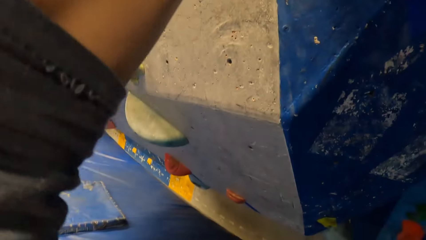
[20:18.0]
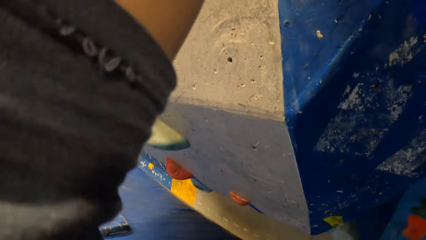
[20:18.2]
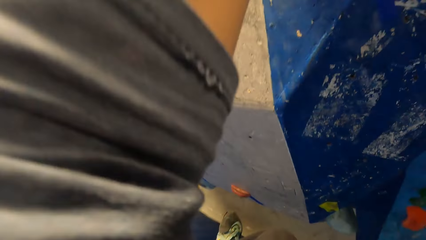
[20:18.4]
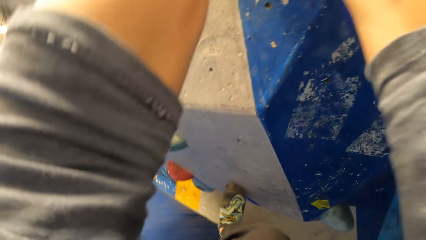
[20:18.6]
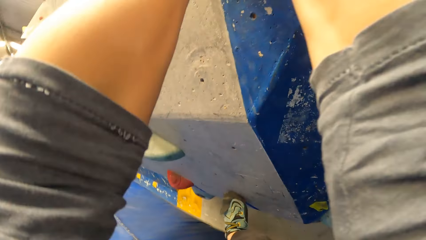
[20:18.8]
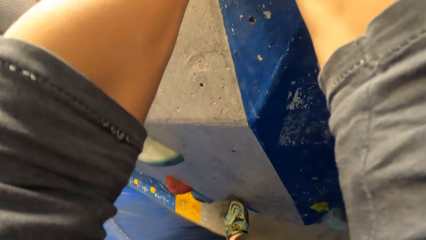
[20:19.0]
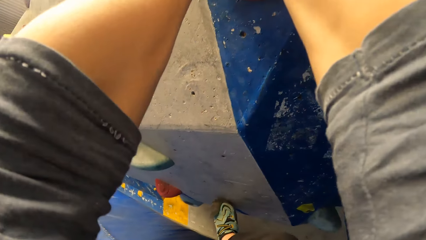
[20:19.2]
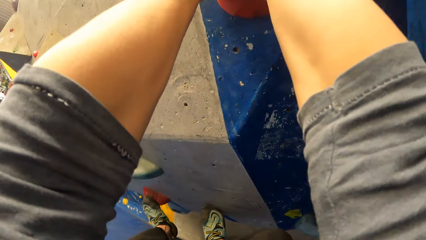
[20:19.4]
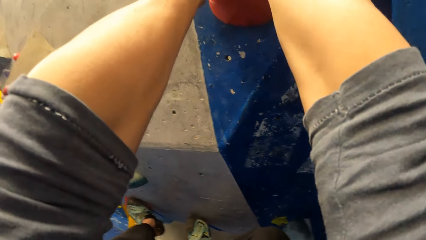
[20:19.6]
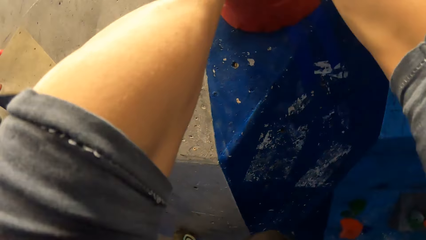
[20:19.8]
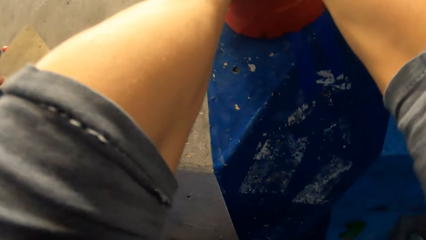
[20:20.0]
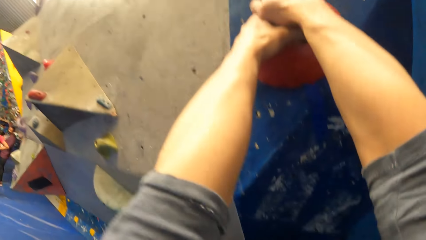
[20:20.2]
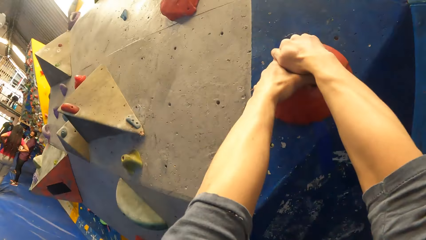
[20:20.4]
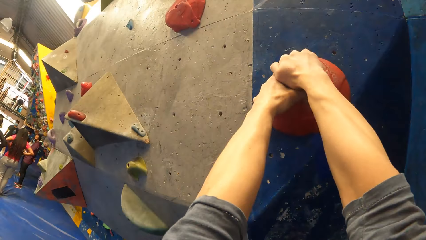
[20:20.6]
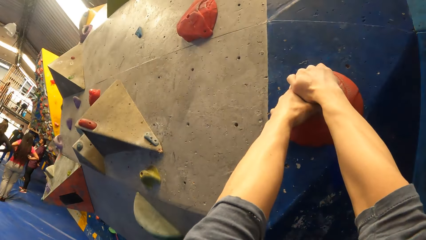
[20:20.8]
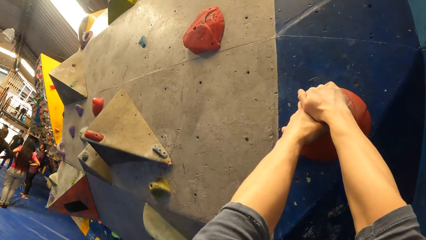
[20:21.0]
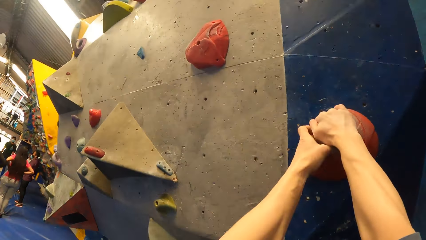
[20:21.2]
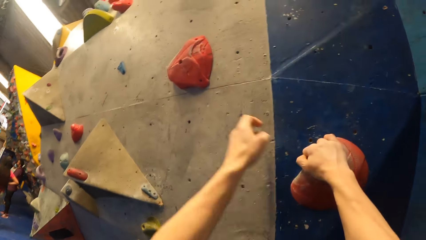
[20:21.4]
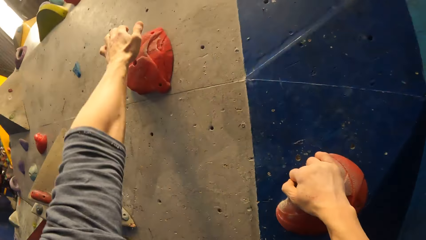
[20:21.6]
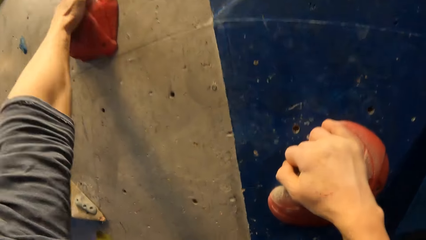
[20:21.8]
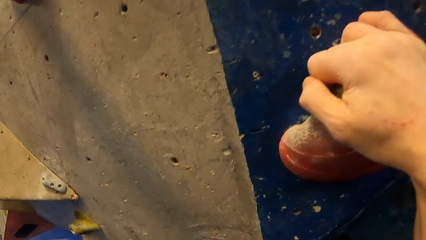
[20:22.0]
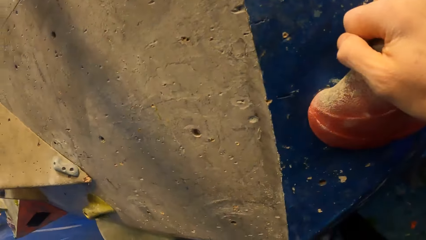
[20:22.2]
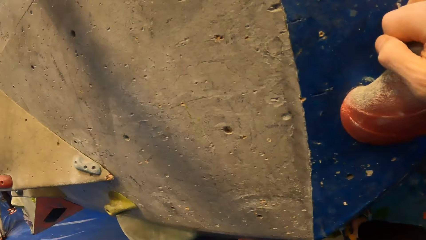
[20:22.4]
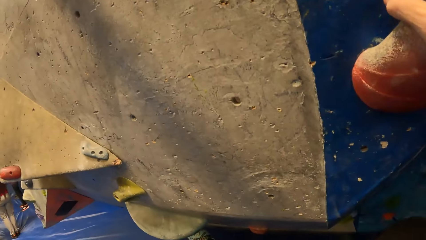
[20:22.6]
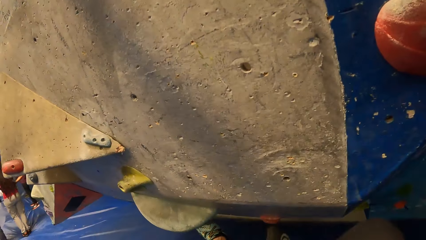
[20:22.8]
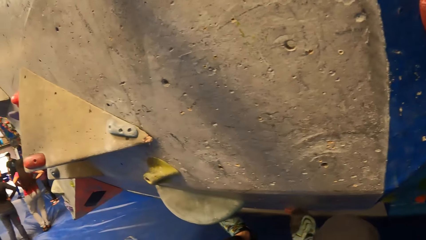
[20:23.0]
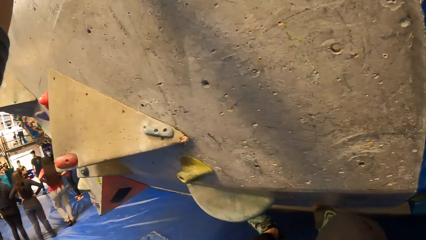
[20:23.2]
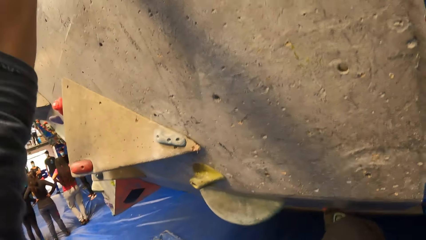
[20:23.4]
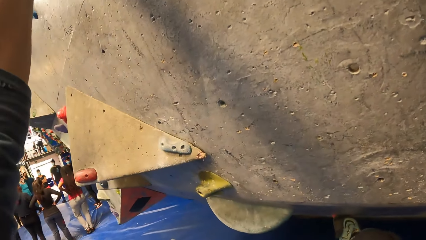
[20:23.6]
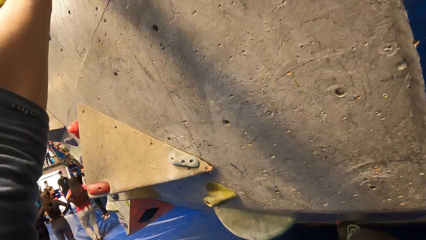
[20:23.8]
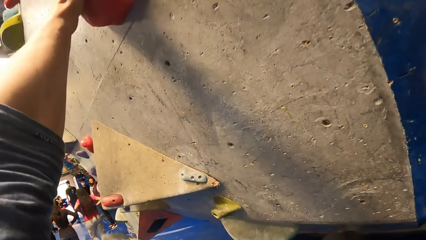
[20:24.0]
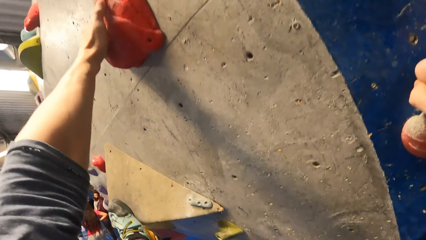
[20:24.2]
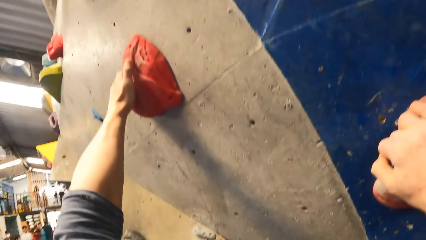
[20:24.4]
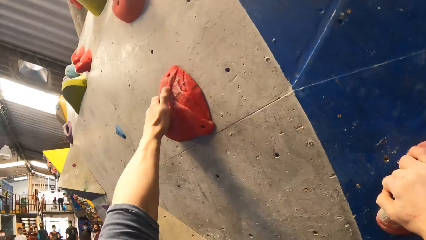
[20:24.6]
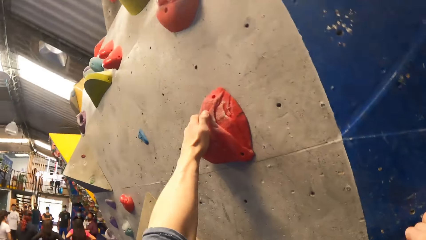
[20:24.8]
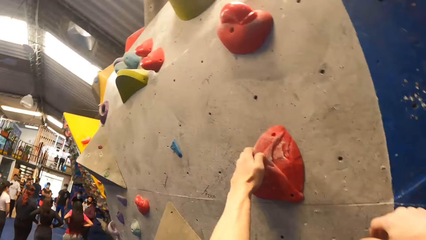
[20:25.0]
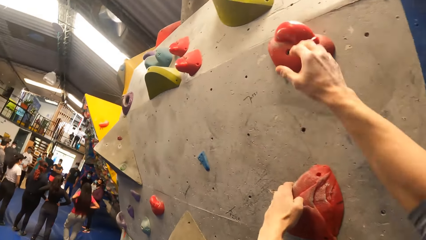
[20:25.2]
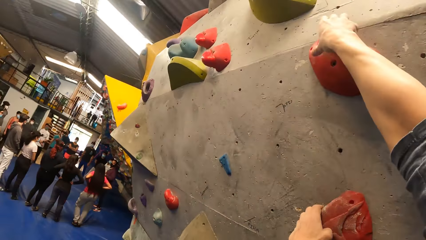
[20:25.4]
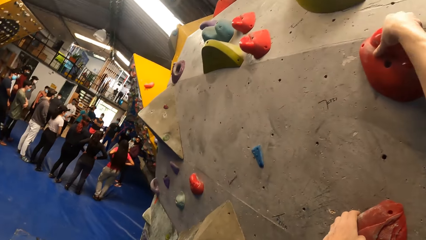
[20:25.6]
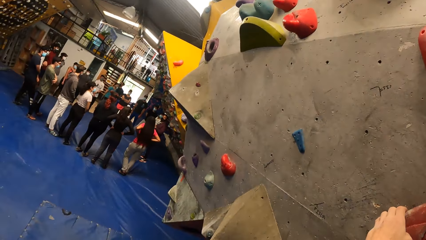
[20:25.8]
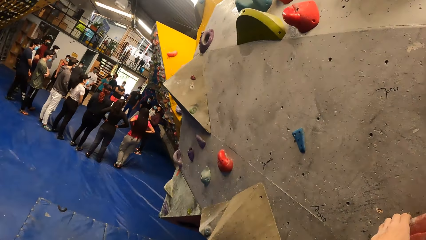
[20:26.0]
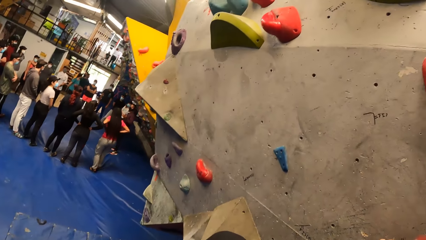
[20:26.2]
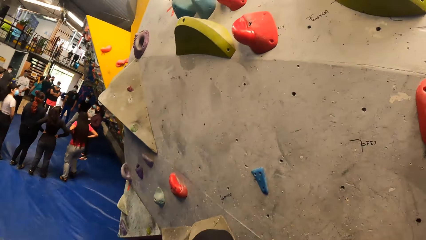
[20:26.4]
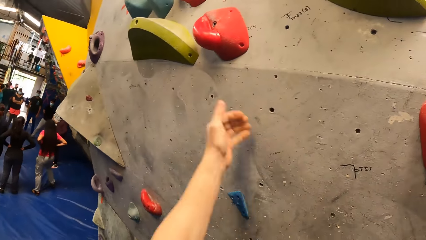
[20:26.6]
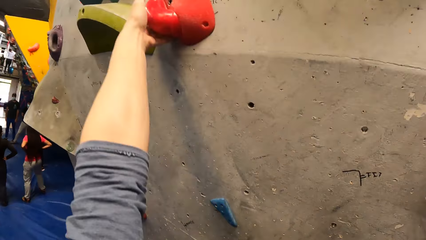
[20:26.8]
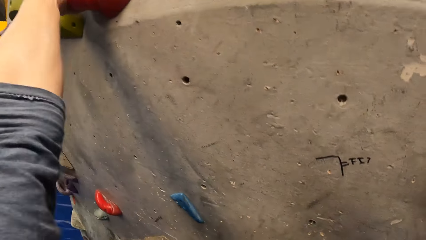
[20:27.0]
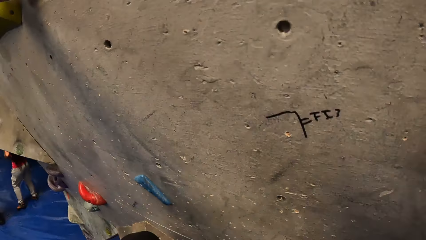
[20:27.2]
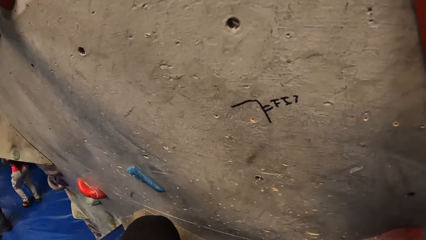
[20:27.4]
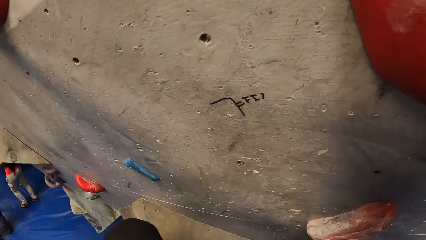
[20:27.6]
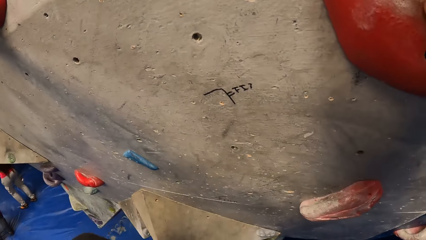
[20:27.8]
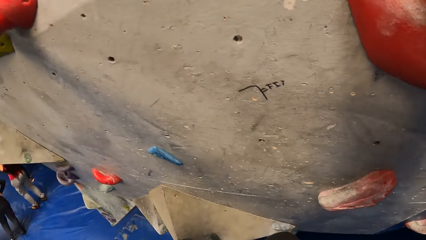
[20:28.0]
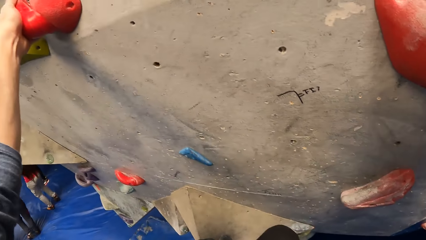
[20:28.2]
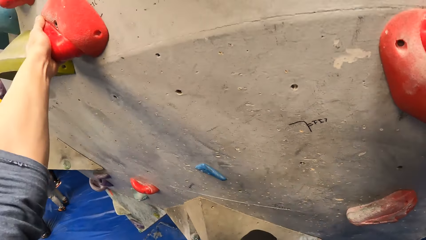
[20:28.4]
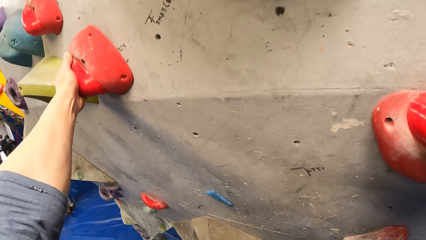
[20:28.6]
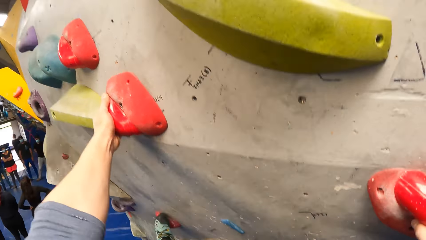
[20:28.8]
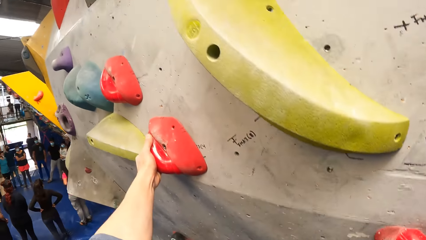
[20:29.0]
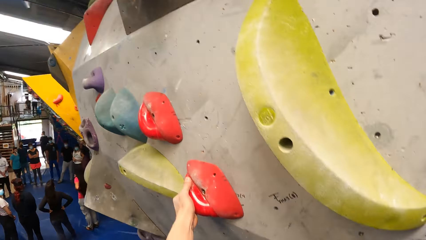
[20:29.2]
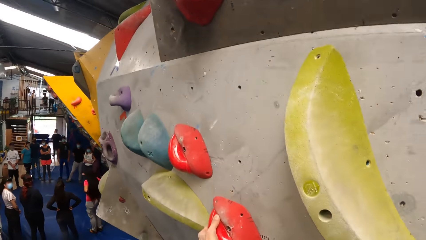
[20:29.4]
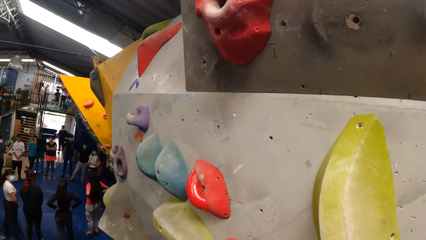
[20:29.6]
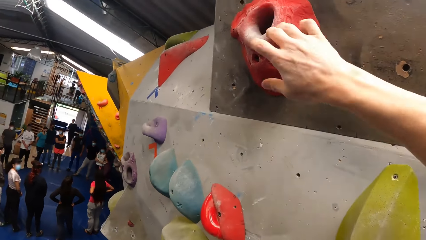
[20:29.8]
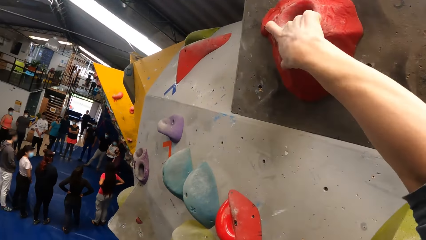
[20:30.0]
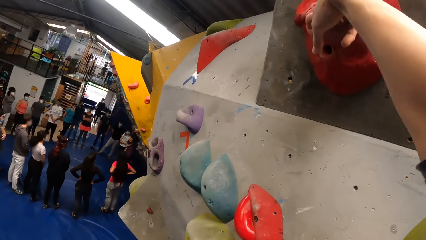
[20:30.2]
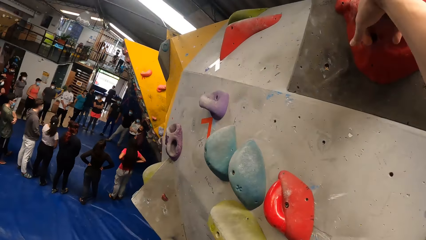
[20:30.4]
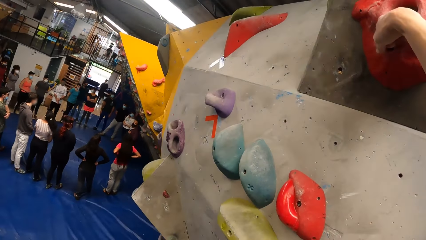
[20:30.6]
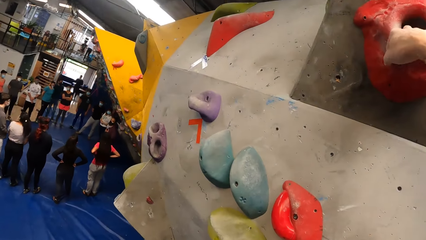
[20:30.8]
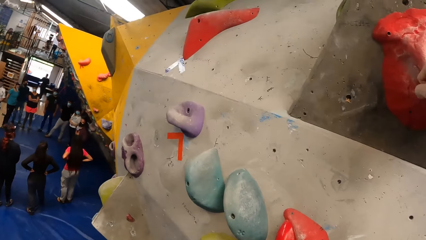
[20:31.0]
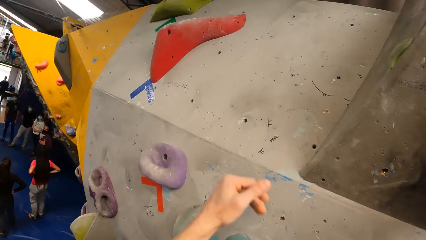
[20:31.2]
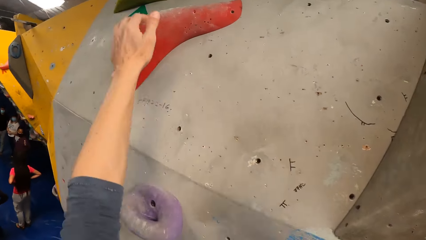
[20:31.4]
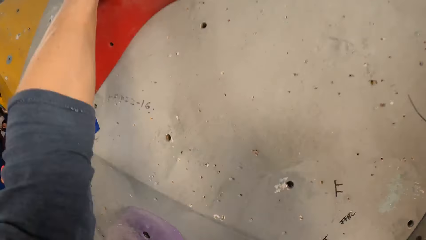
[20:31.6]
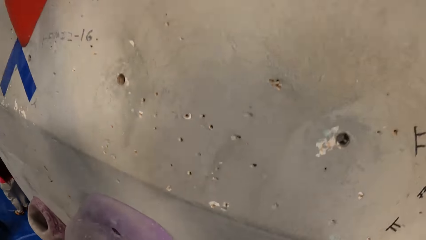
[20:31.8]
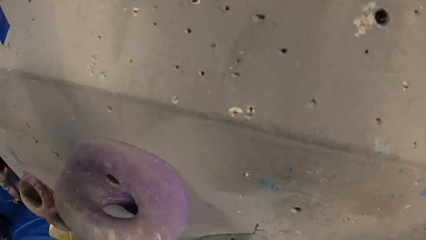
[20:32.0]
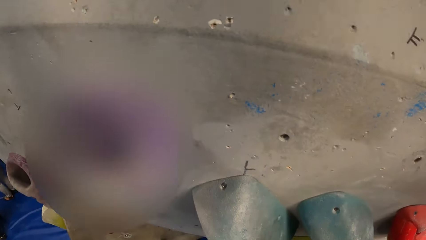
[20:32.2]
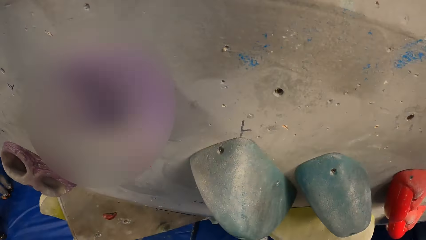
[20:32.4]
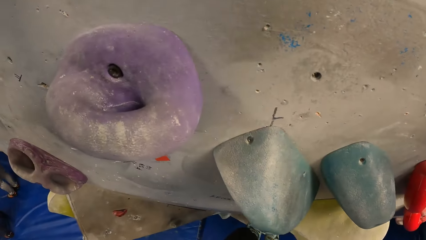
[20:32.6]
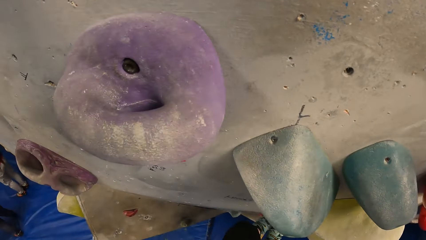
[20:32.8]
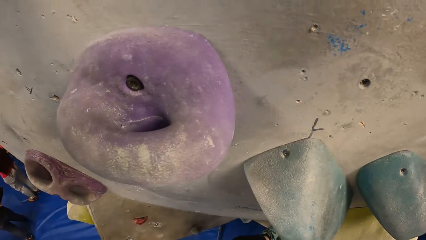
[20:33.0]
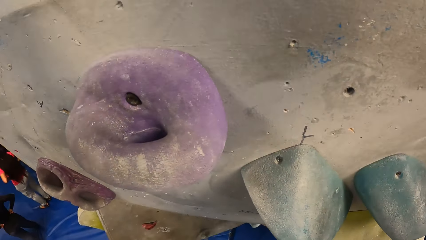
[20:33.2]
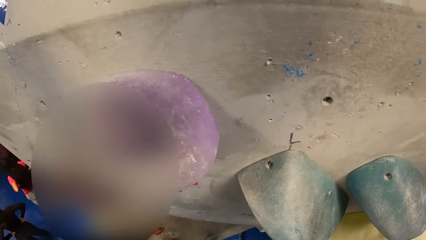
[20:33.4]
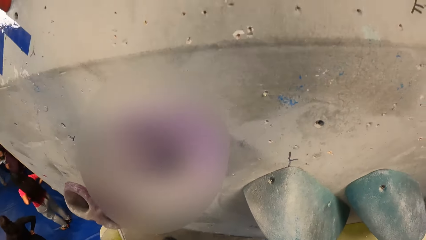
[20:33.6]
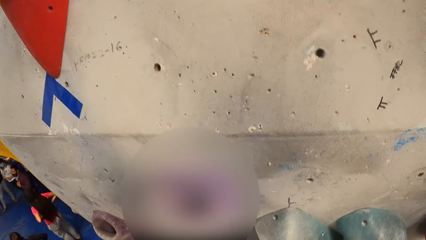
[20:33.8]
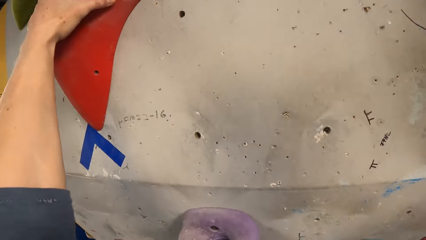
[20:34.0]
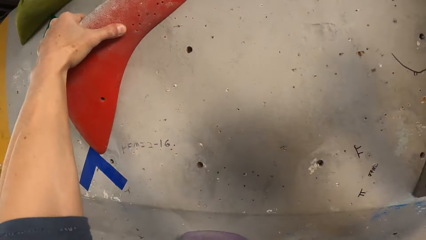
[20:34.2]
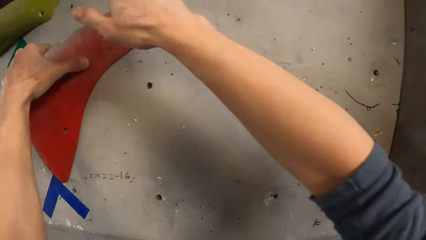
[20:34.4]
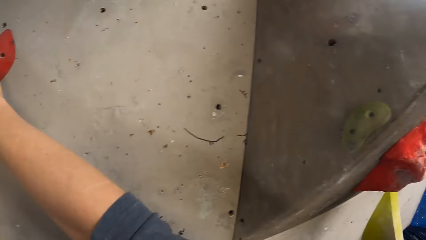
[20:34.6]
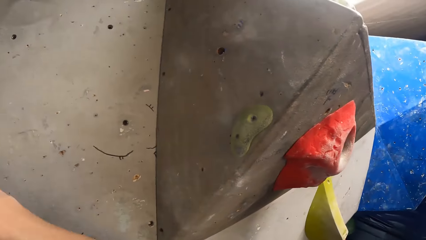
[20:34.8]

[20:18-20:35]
The camera wearer climbs the wall with his hands and his feet. He holds a climbing hold with his left hand on the climbing wall. He holds a climbing hold with his right hand on the climbing wall. He holds a climbing hold with his left hand on the climbing wall. He holds a climbing hold with his right hand on the climbing wall. He holds a climbing hold with his left hand on the climbing wall. He holds the climbing hold with his right hand on the climbing wall.
